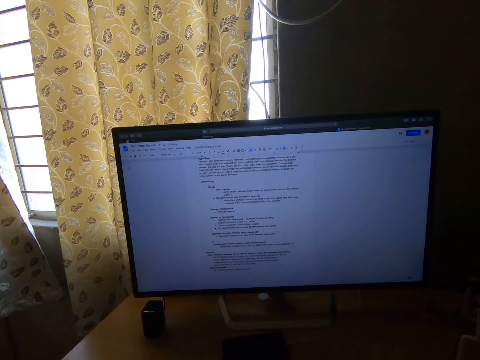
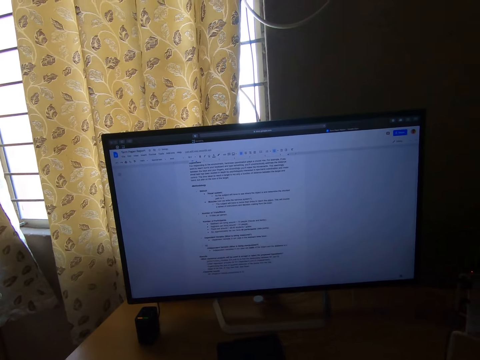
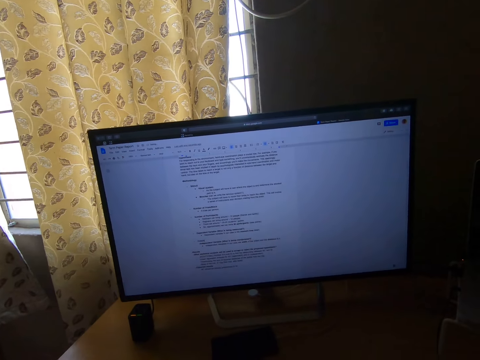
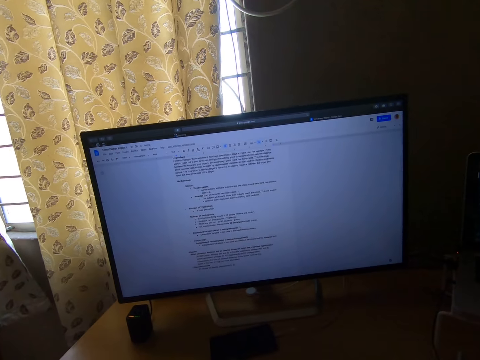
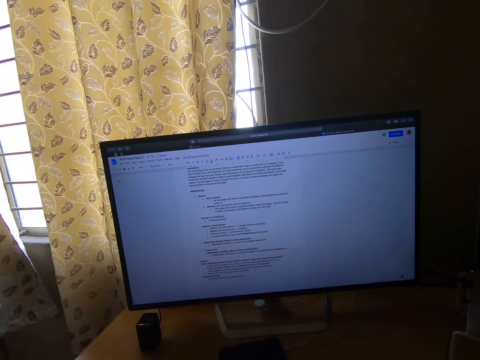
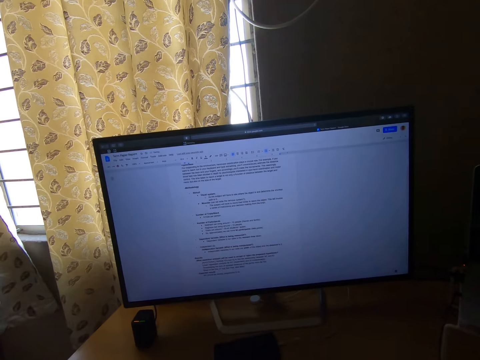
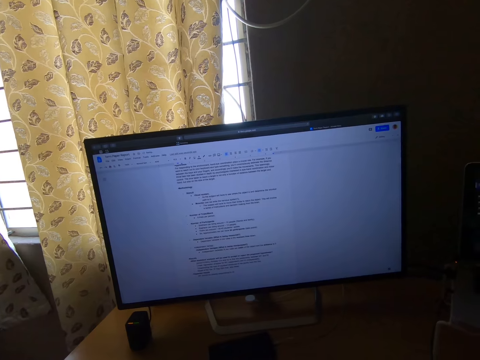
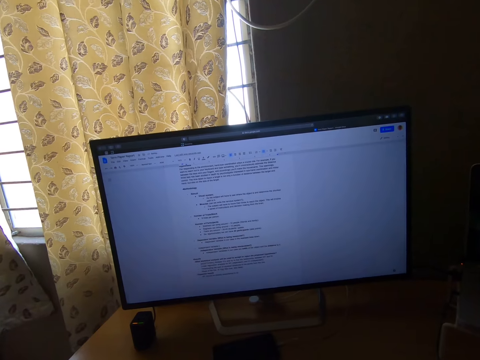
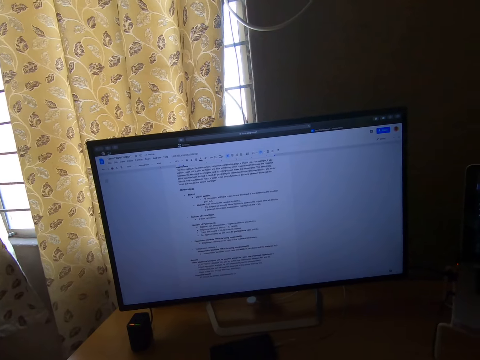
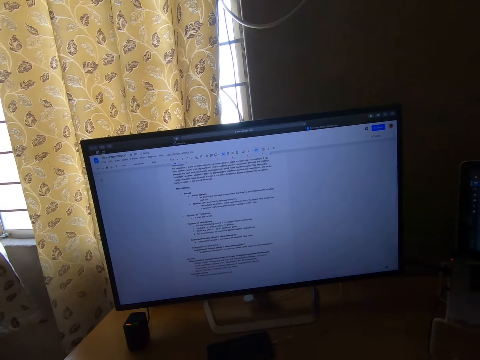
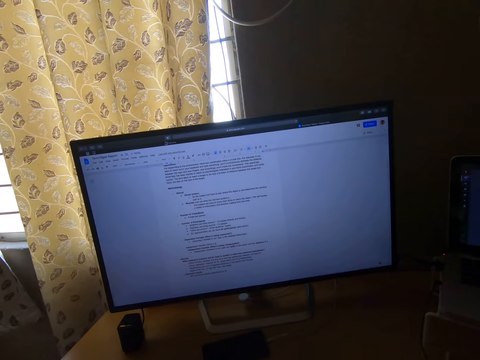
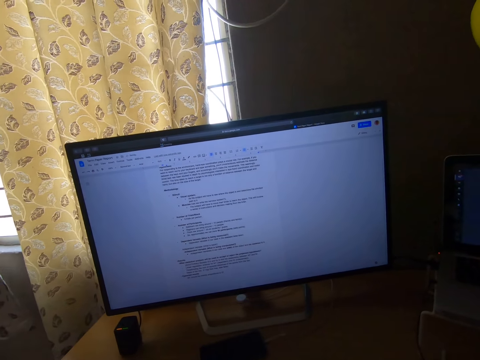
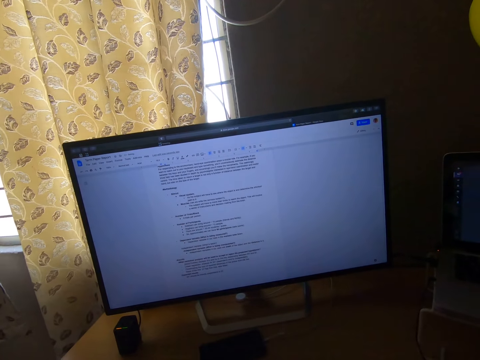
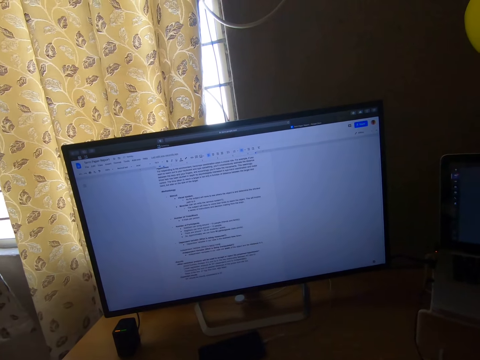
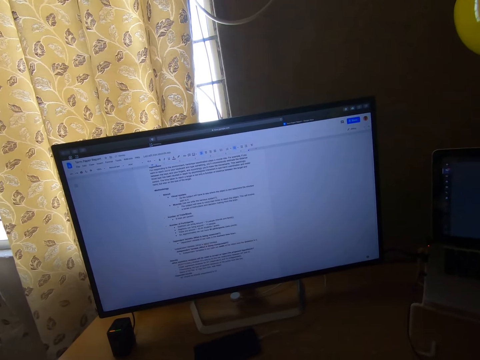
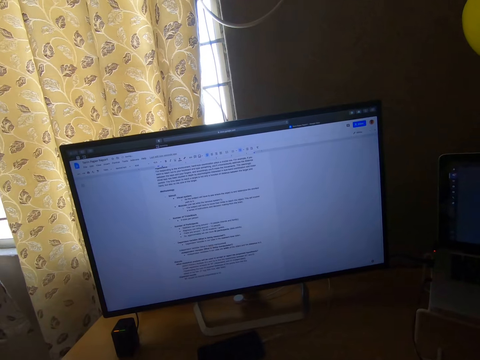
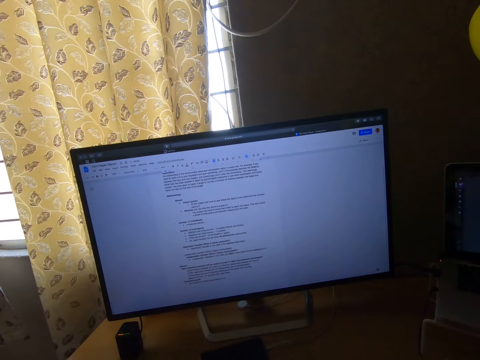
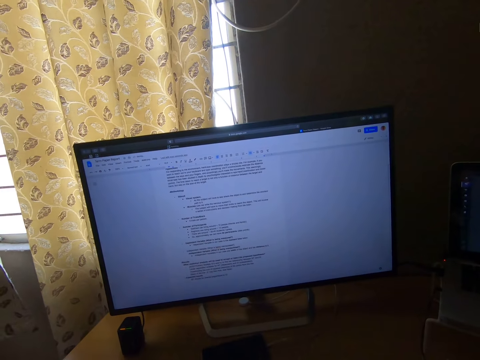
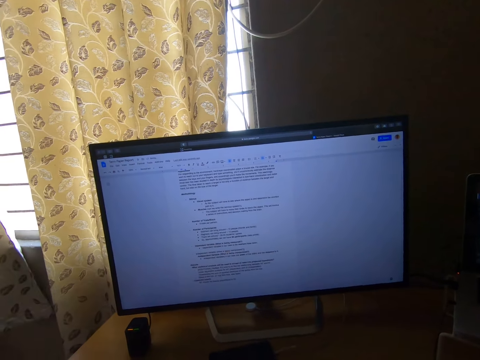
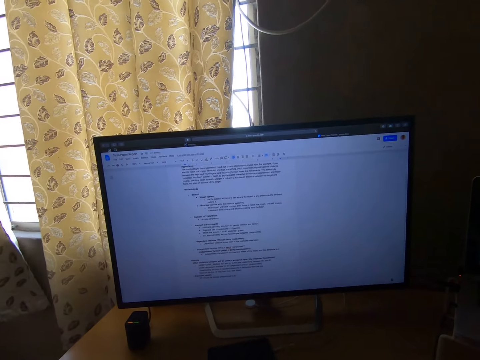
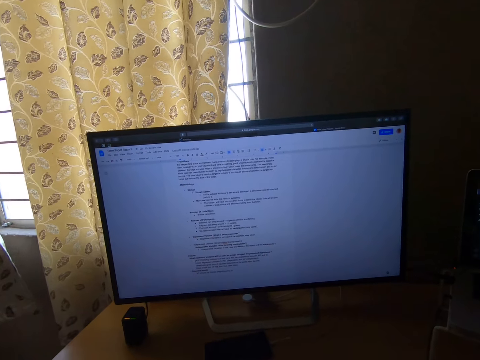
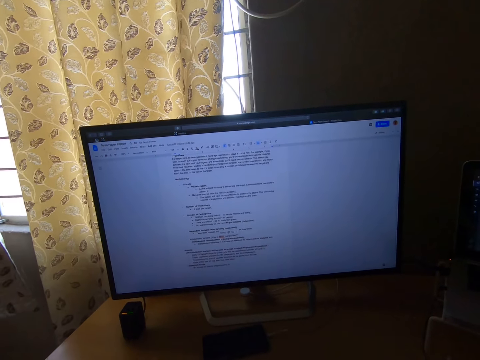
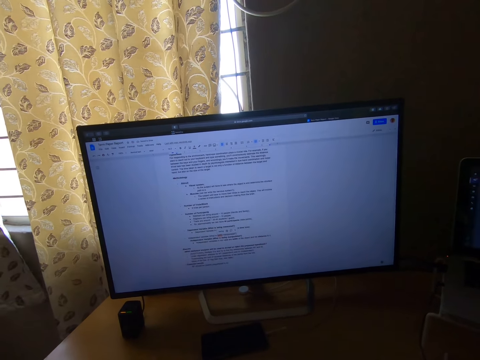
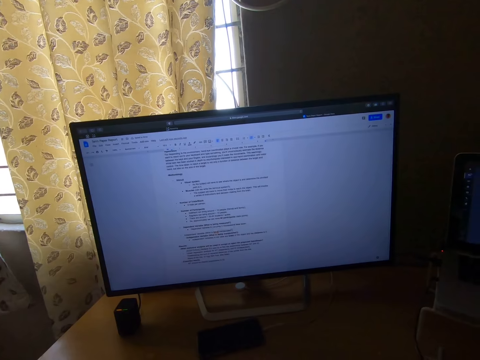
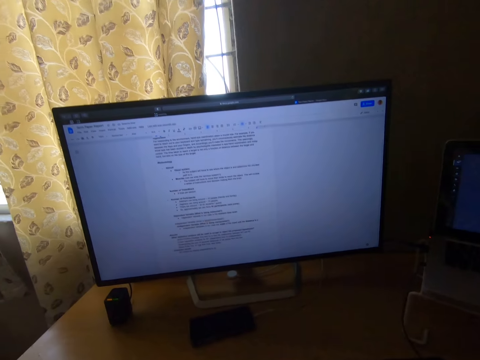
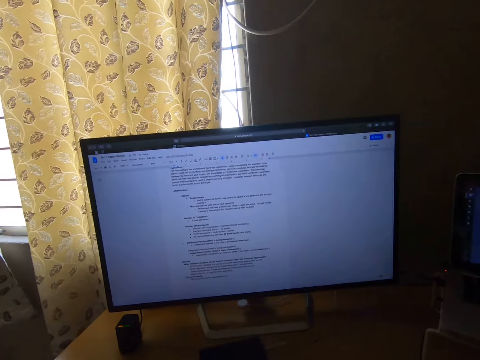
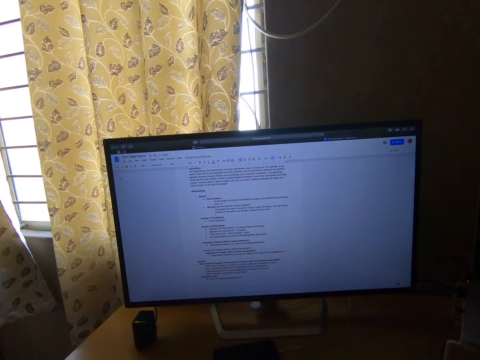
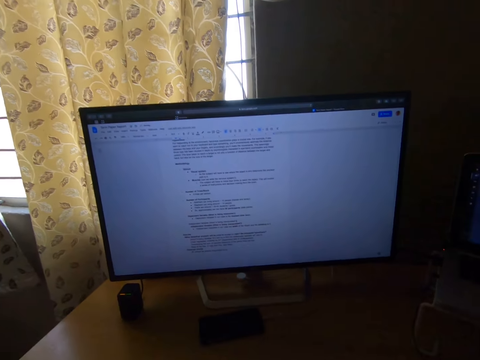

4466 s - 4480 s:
The camera wearer reads the notes in the computer. They highlight the notes.

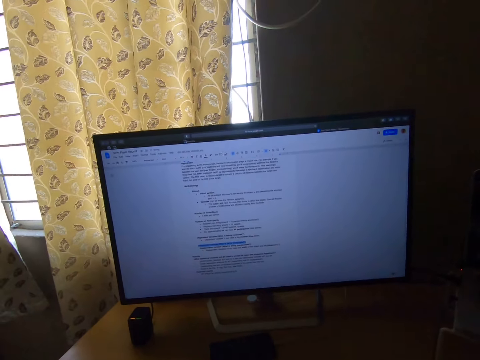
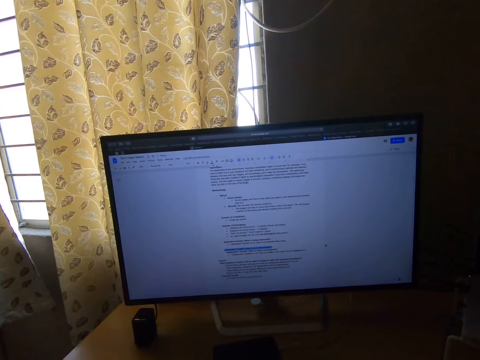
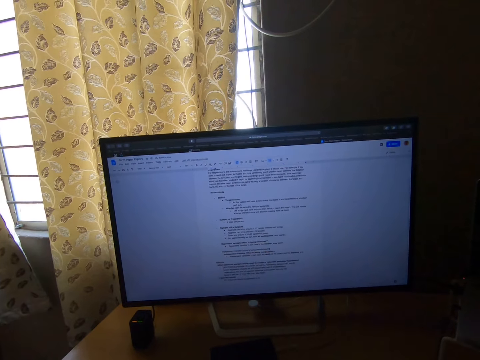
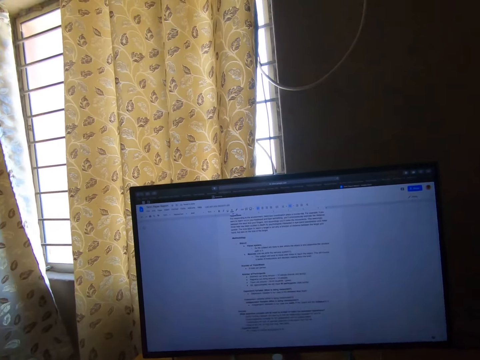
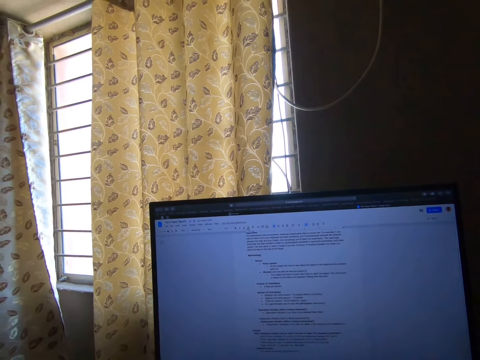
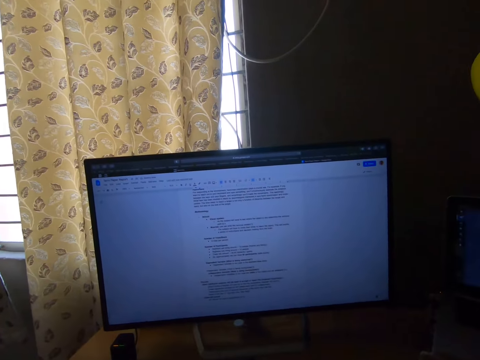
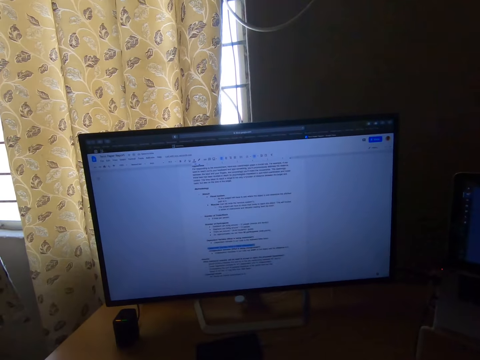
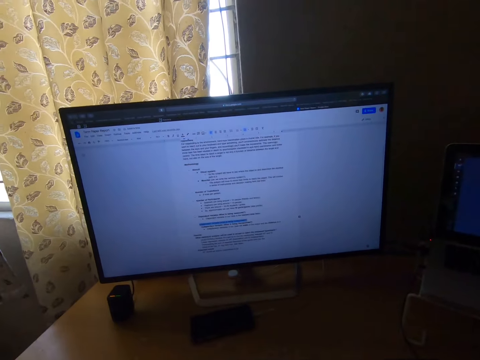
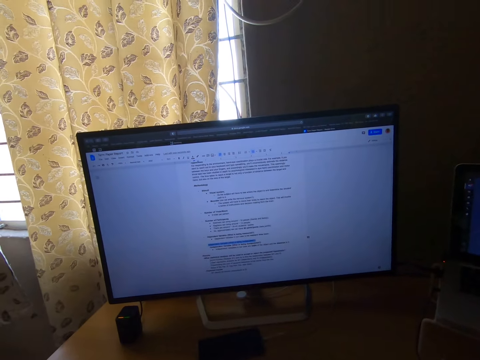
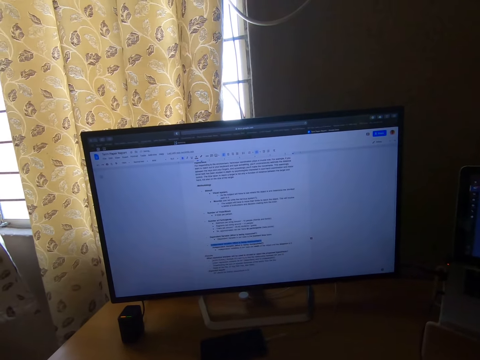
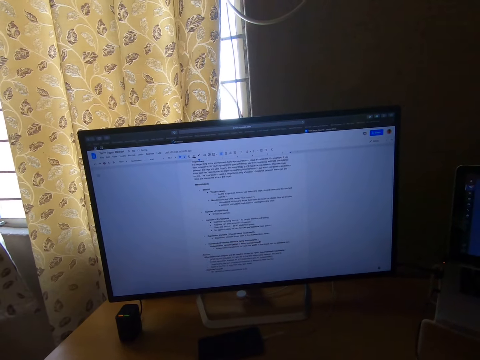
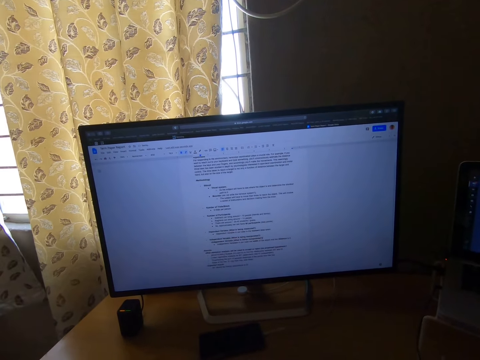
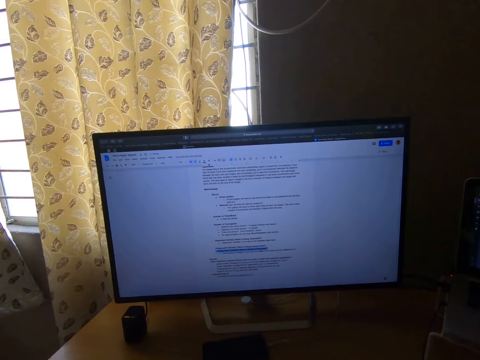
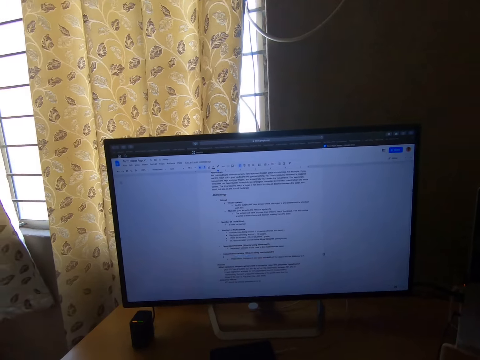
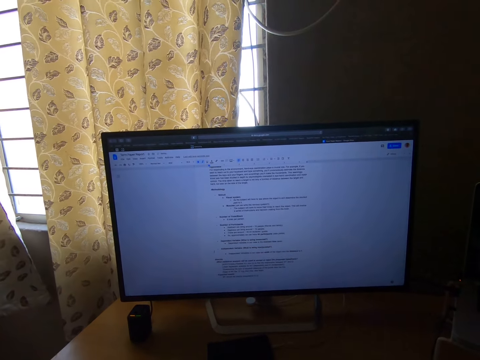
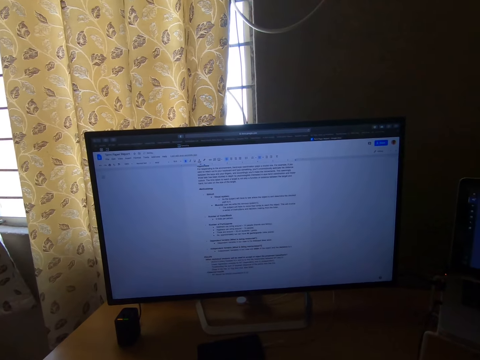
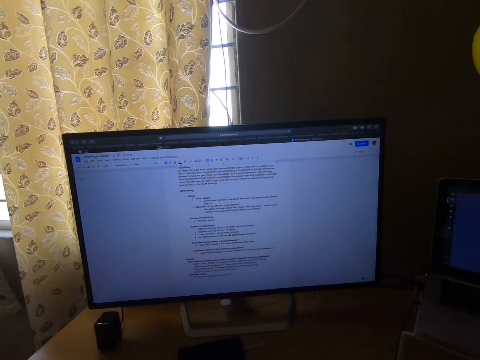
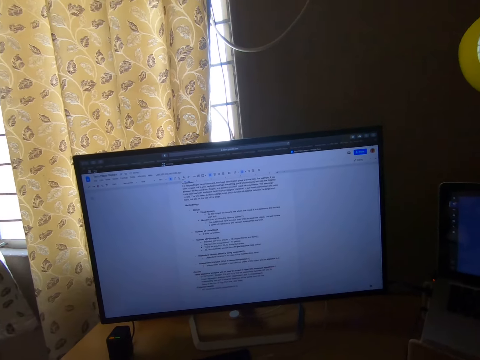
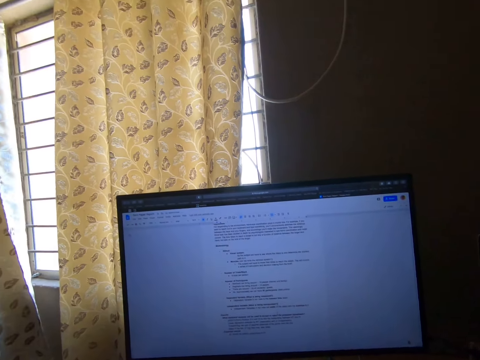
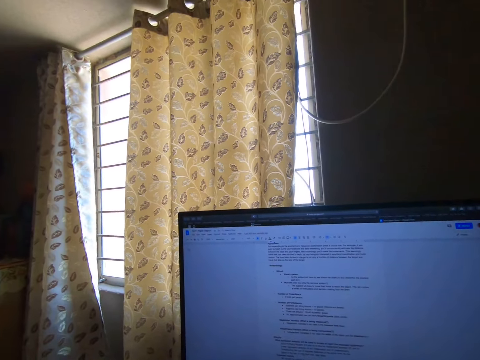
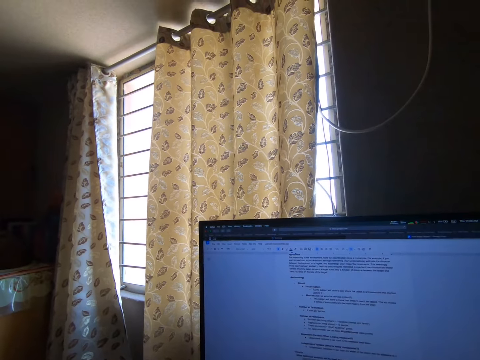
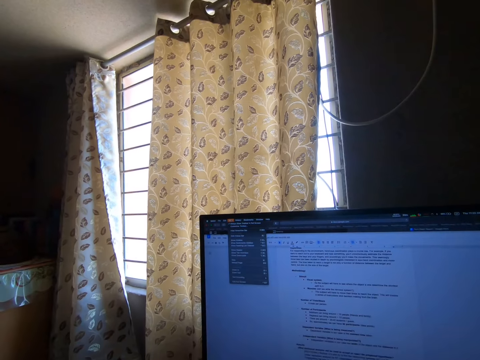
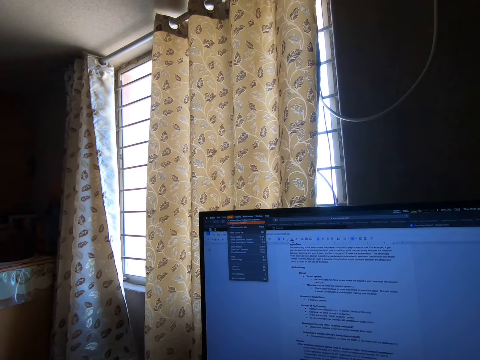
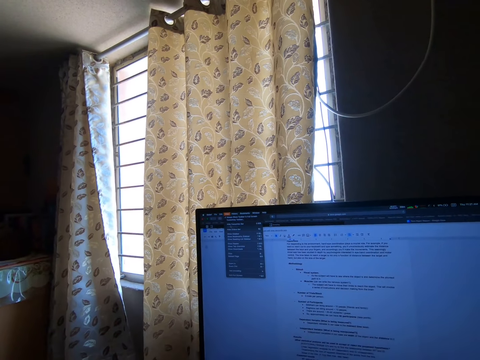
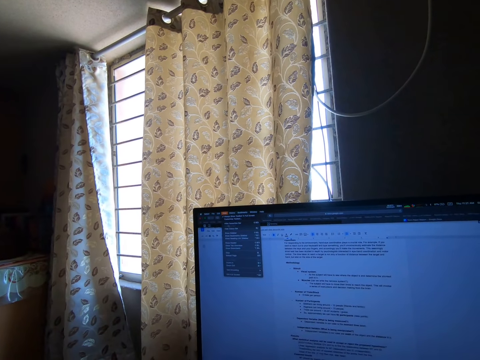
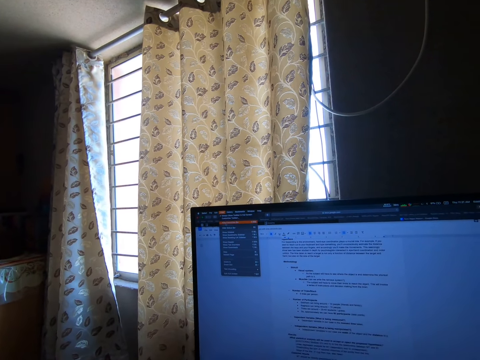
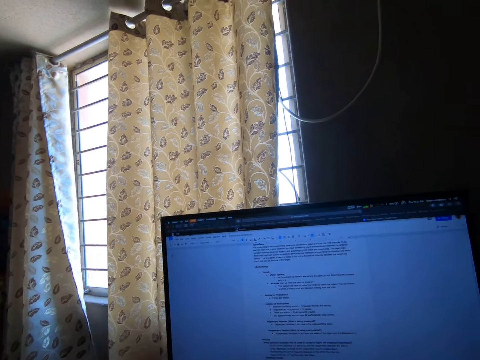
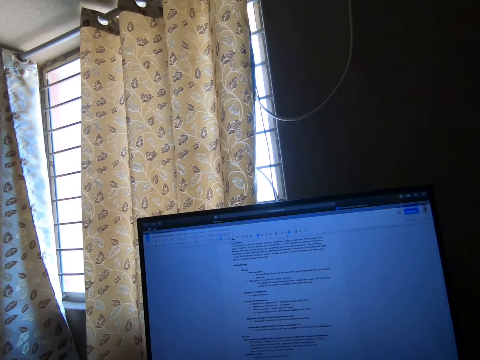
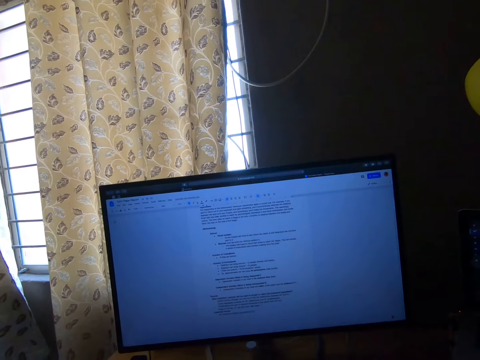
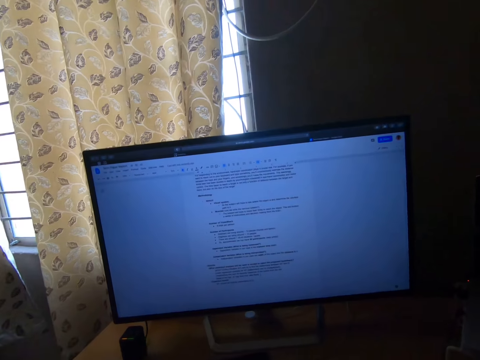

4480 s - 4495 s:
The camera wearer reads the notes in the computer. They scroll the notes in the computer. They read the notes in the computer. They scroll the computer. They look around the room. They scrolled the computer.
